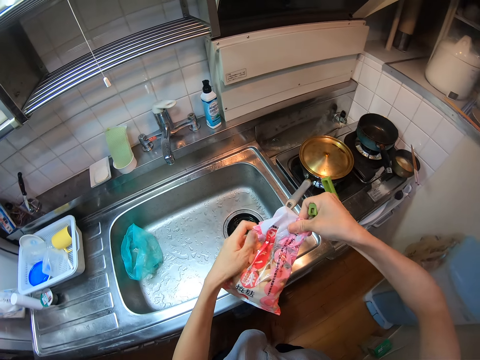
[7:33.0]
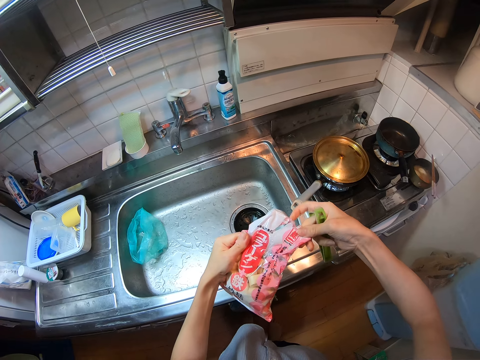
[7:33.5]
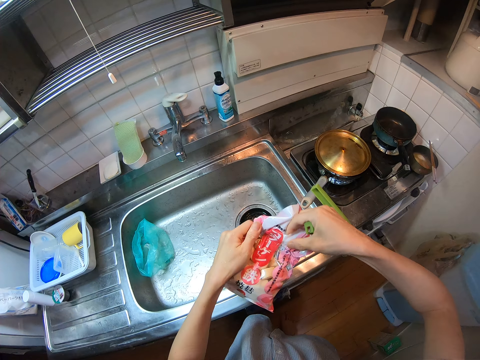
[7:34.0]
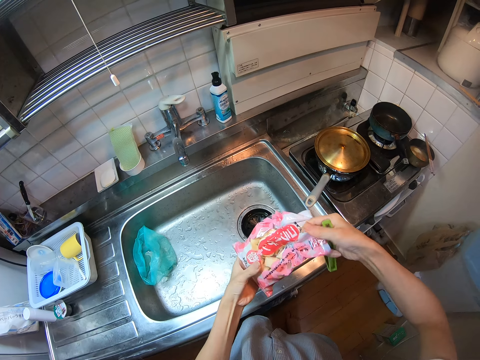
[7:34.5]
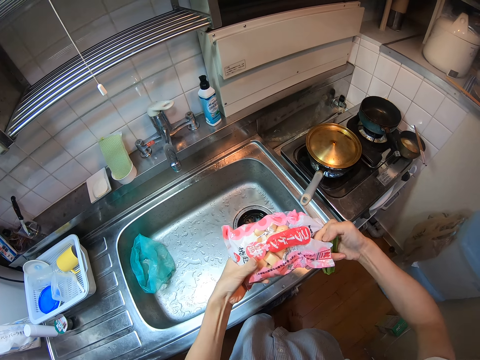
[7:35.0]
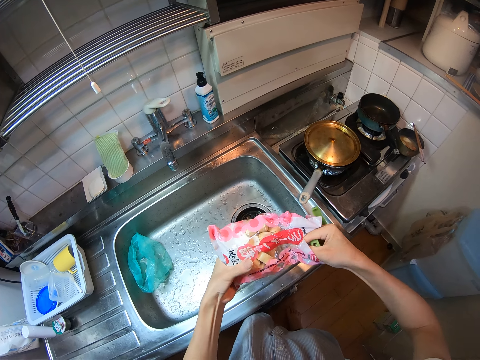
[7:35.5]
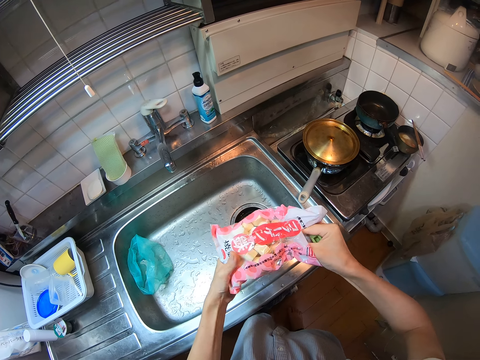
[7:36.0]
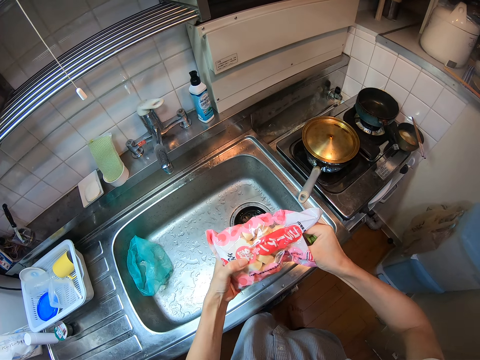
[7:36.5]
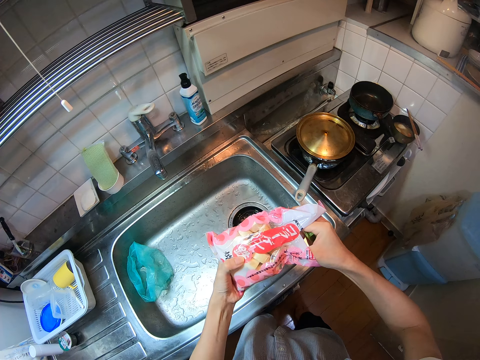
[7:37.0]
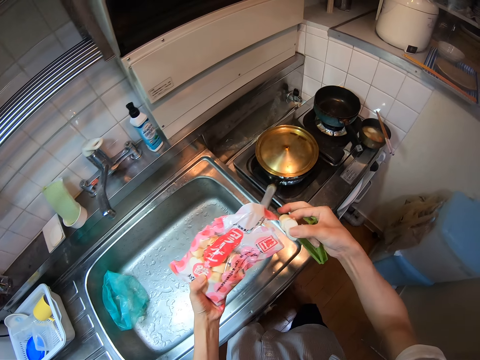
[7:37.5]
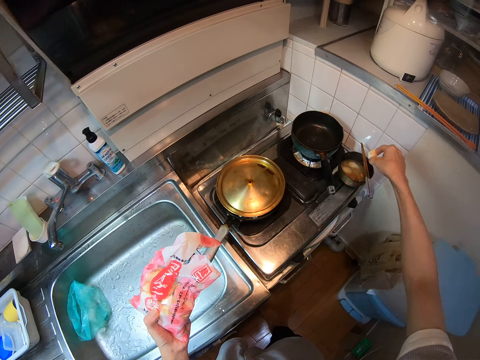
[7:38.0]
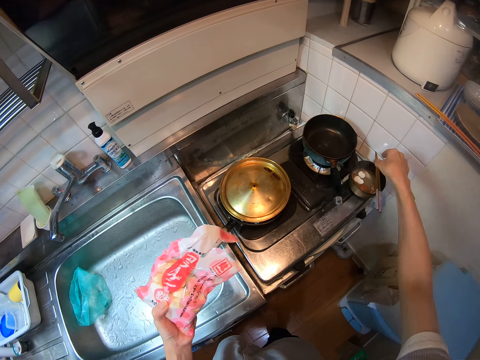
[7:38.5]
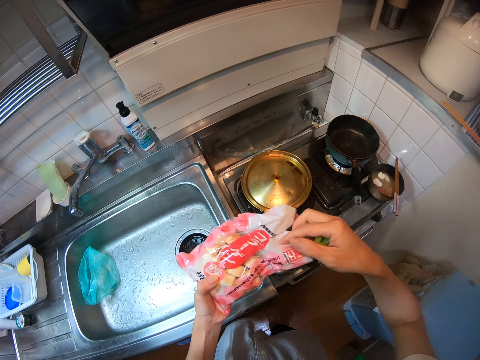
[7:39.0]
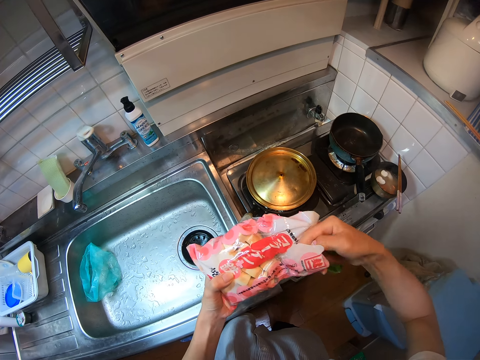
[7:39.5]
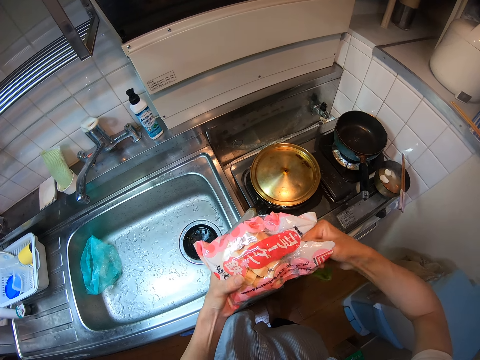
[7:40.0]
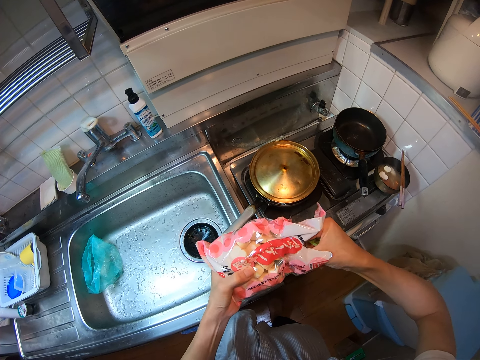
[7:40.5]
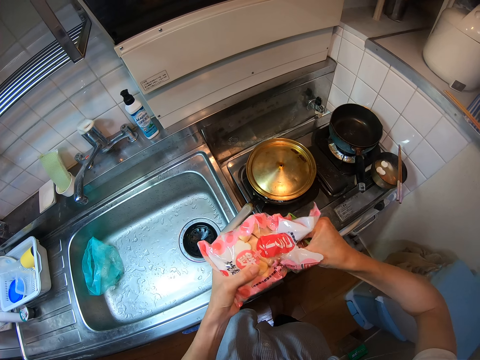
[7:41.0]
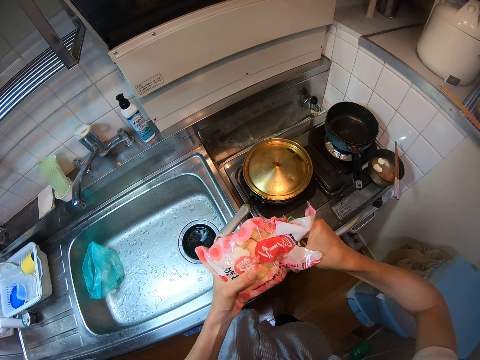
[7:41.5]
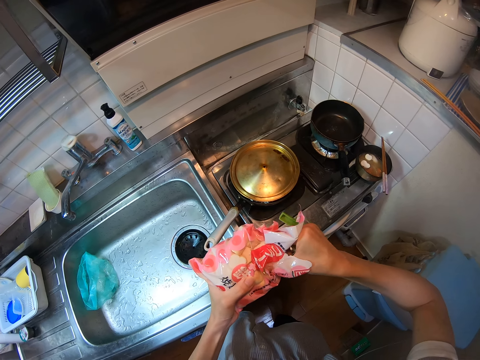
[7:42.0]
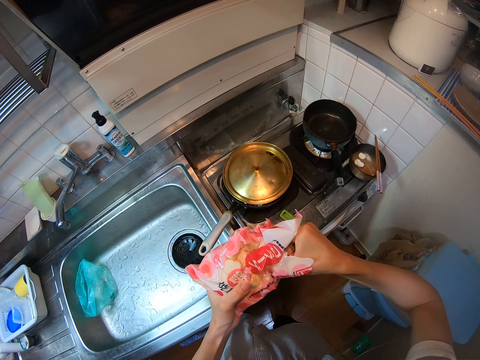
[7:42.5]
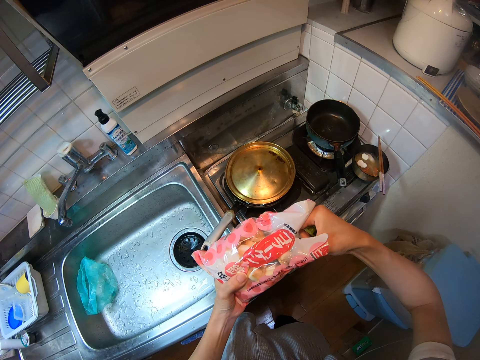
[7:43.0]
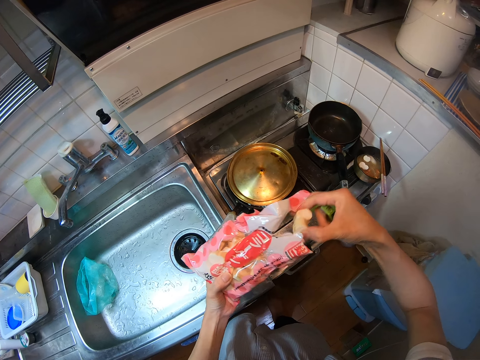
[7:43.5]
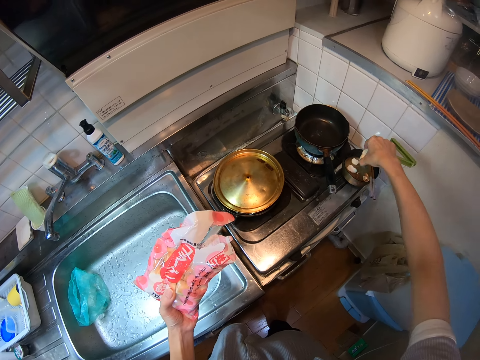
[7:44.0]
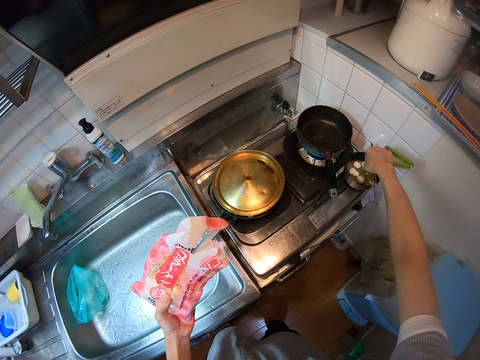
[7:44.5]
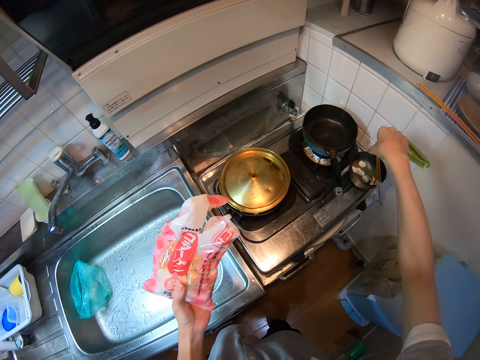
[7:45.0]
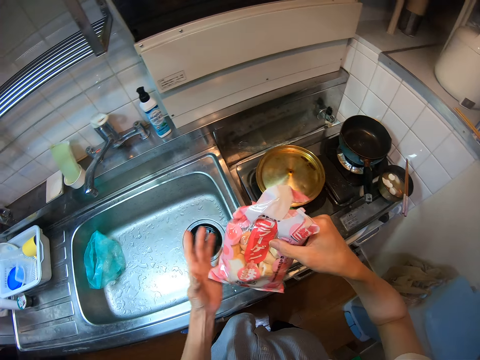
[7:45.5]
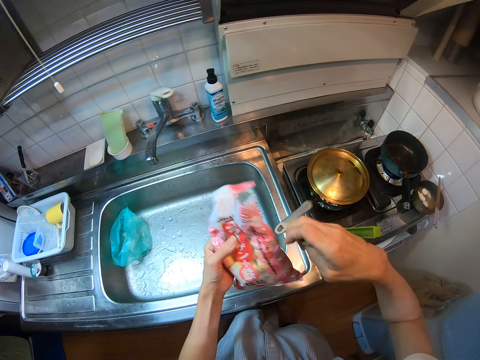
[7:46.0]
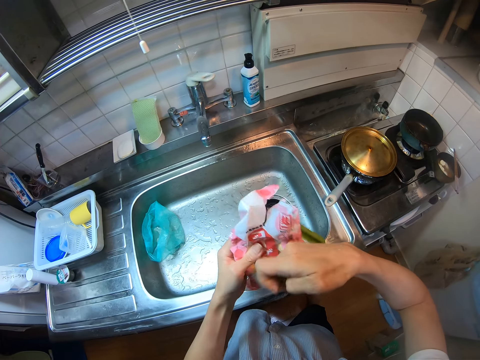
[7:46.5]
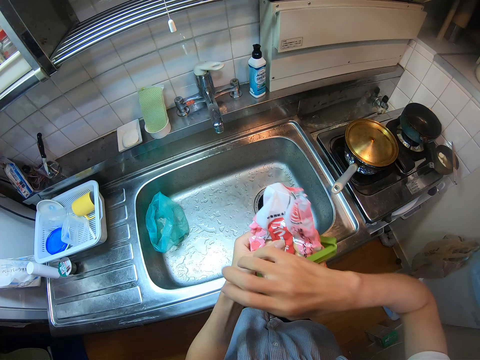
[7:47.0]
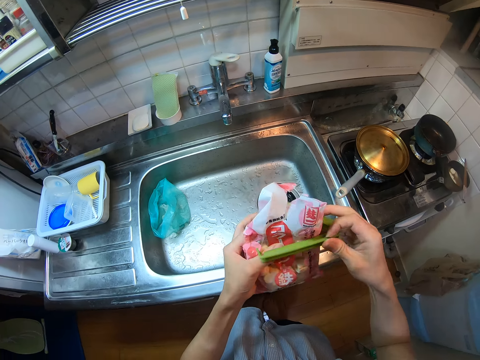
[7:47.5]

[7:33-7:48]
The camera wearer takes mallows from the pack or sachet. They pour the mallows into the black bowl. They take mallows from the pack. They pour the mallows into the black bowl. They clip the pack. They pass the sachet to the right hand. They pass the sachet to the left hand.

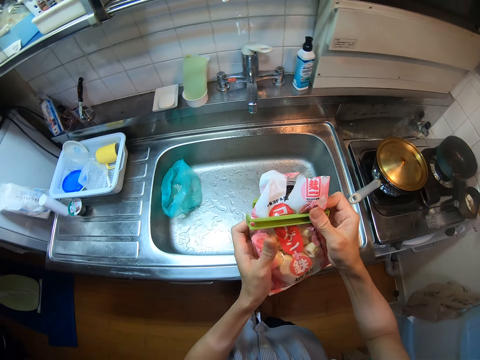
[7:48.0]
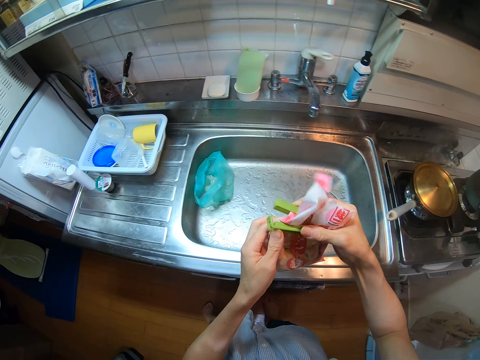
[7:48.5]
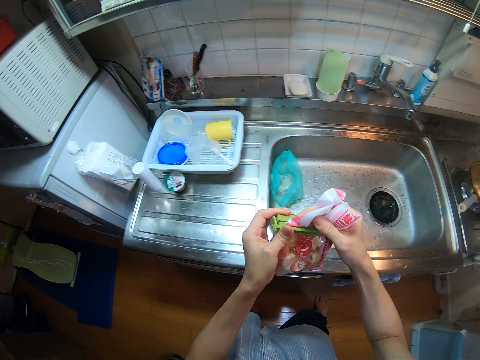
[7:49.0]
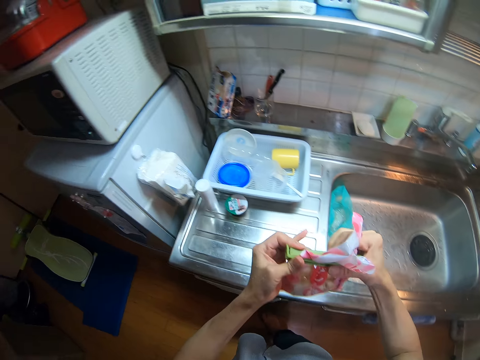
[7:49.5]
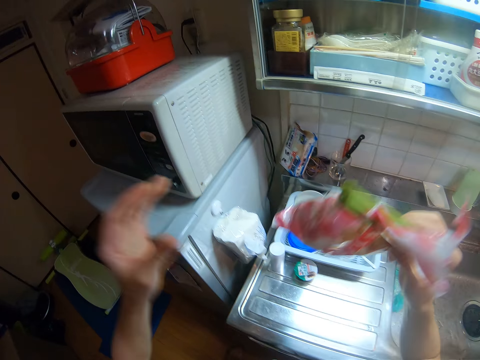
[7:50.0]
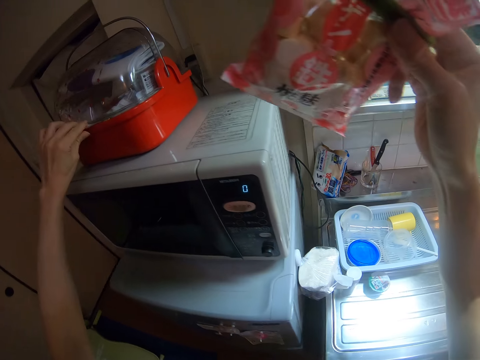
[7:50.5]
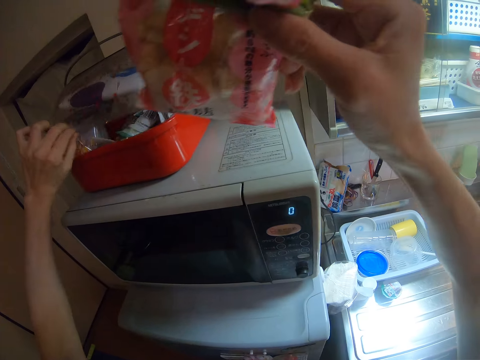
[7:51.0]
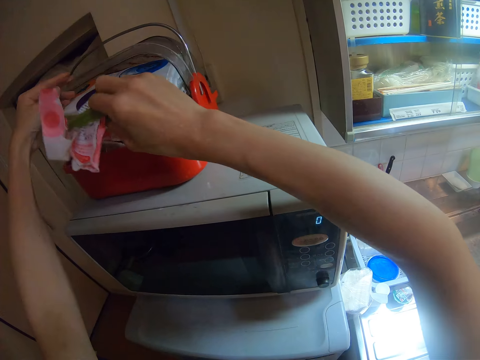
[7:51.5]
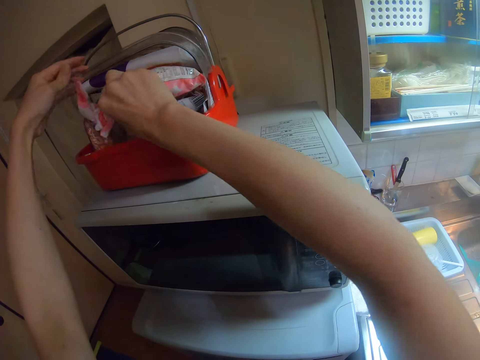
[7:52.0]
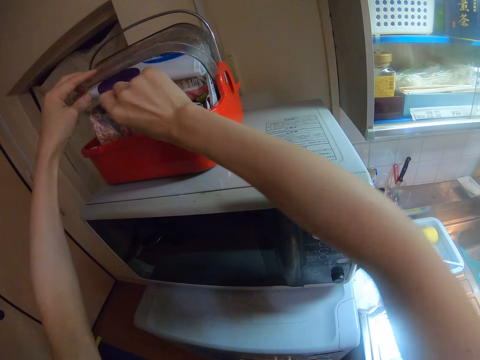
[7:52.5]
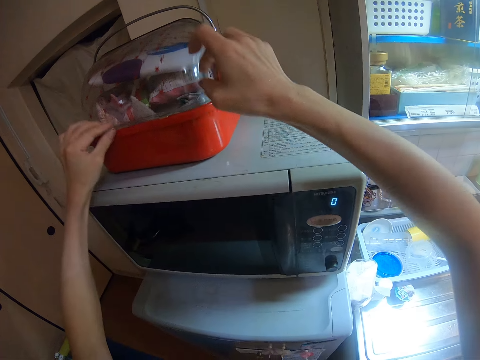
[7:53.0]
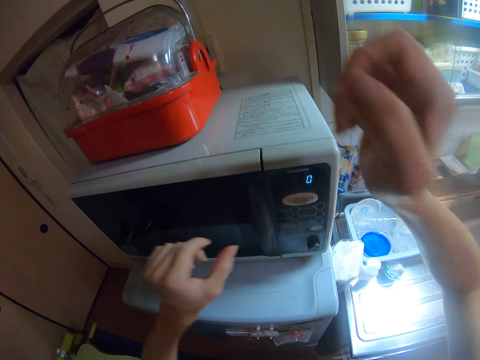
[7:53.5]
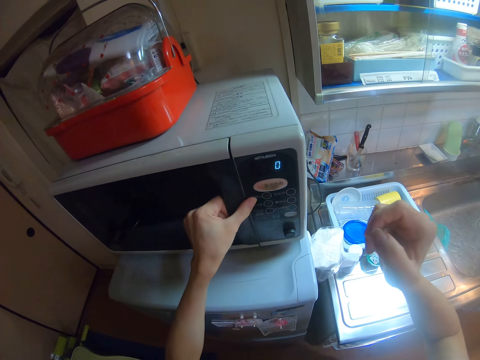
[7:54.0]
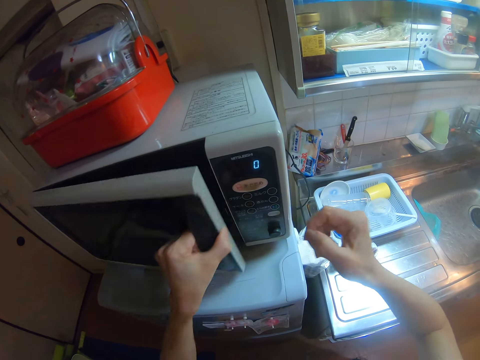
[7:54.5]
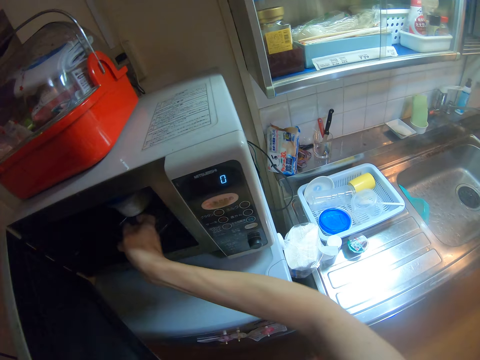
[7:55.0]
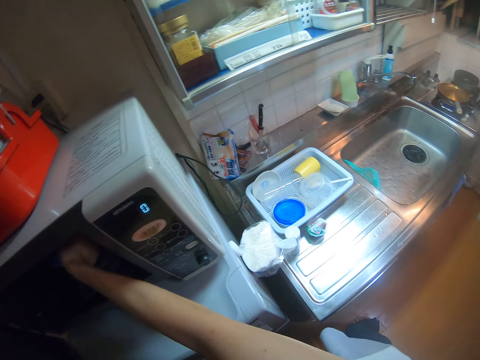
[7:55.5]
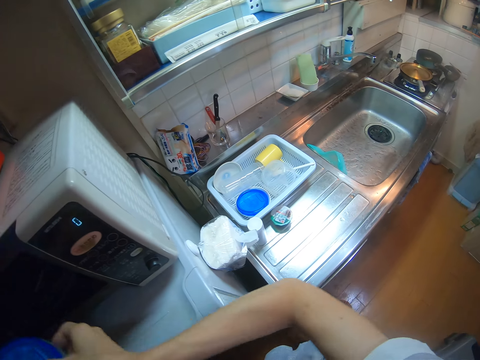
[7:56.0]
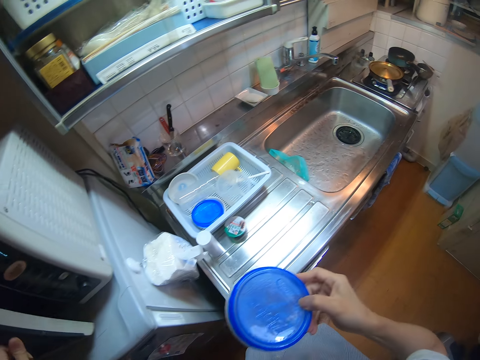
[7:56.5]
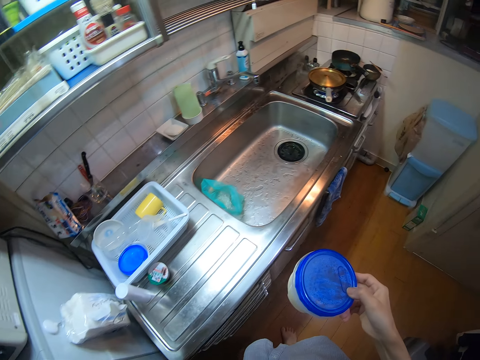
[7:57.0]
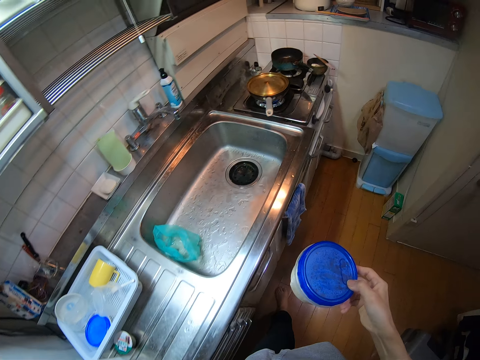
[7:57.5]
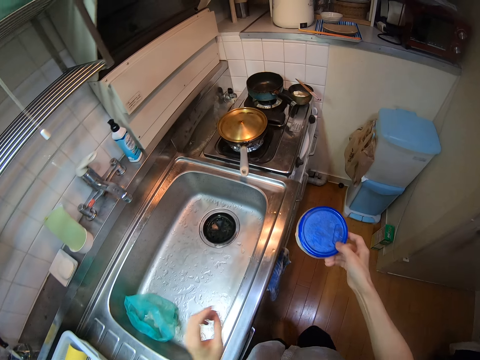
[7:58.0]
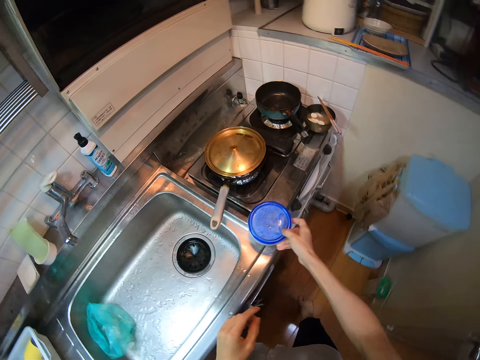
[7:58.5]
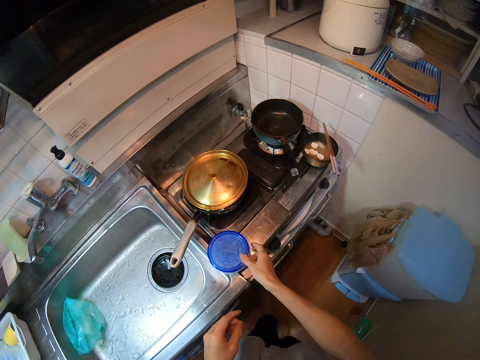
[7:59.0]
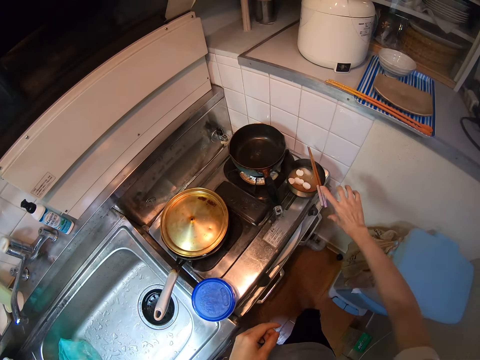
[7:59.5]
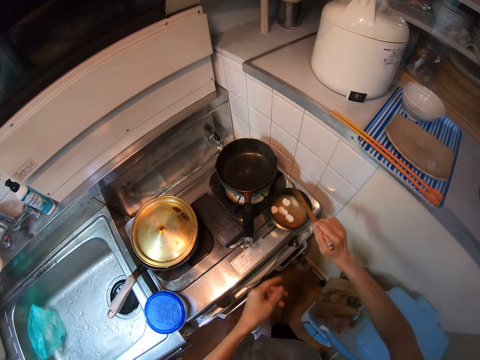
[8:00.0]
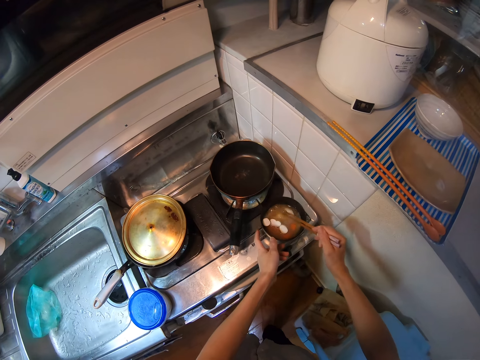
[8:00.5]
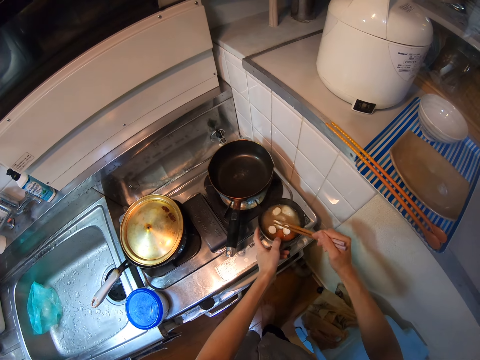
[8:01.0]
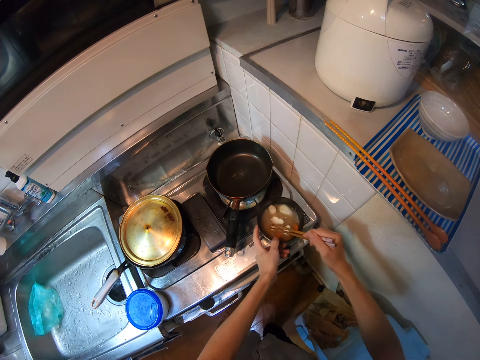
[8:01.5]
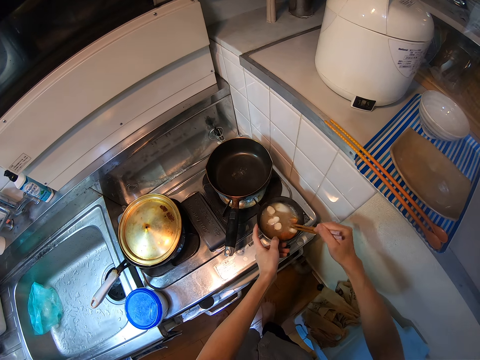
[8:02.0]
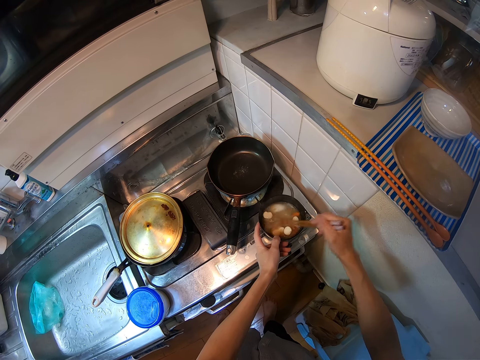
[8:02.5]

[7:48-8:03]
The camera wearer walks to the fridge. They lift the utility bucket handle. They open the storage box. They drop the pack in the storage box. They close the storage box. They unhand the utility bucket handle. They operate the microwave. They open the microwave. They take a container from the microwave. They close the microwave. They walk to the sink area. They drop the container on the range cooker. They pick the chopsticks from the top of the black bowl. They stir the food with the chopsticks. They hold the mixing bowl. They press something with the chopsticks.
